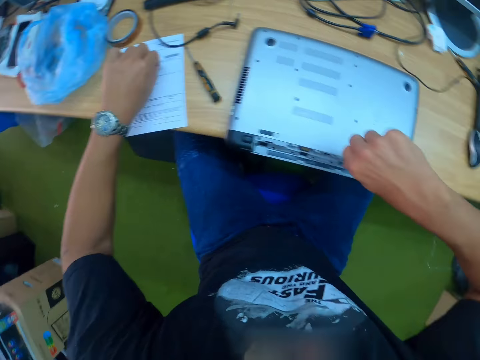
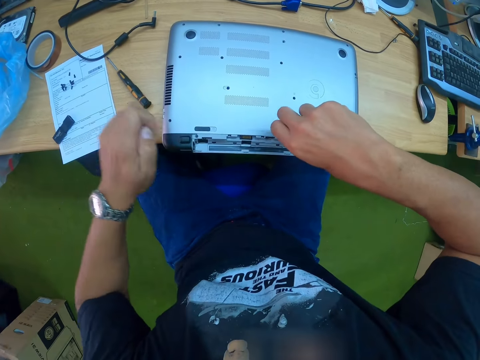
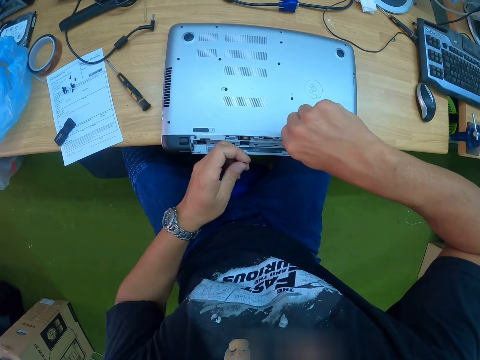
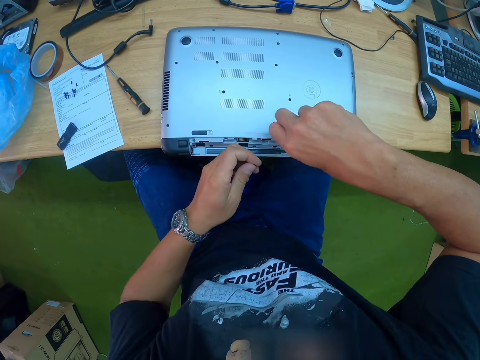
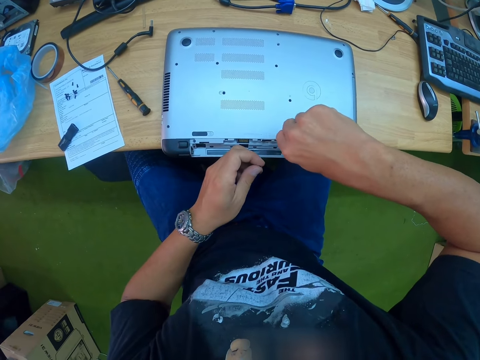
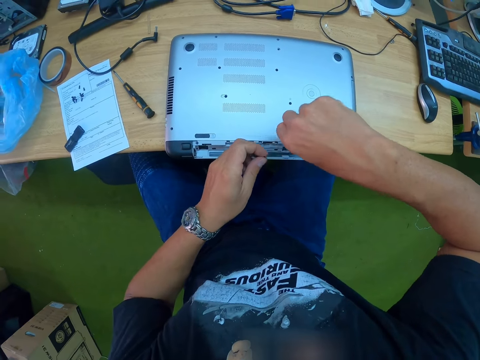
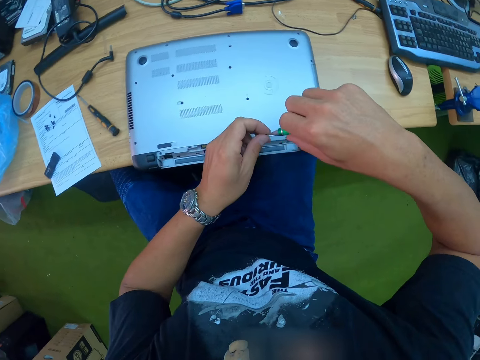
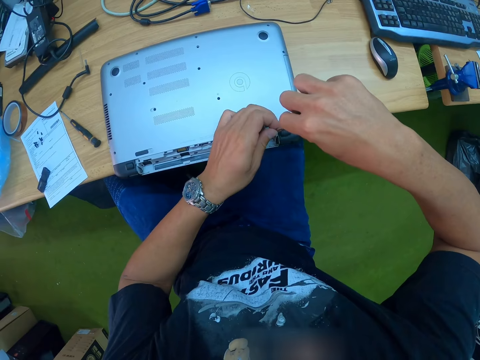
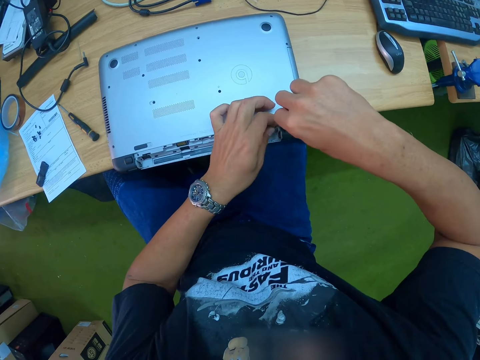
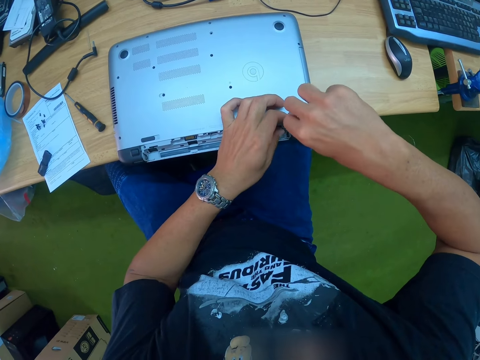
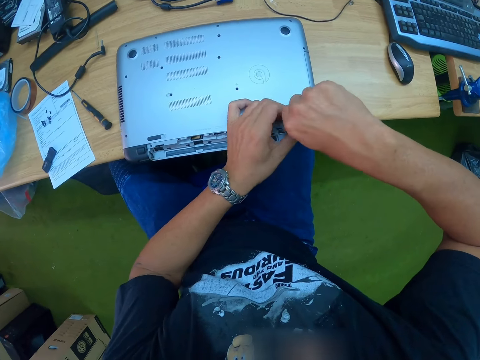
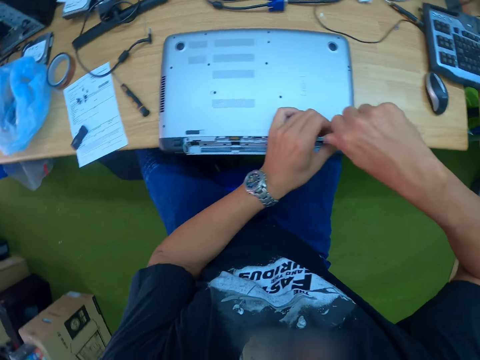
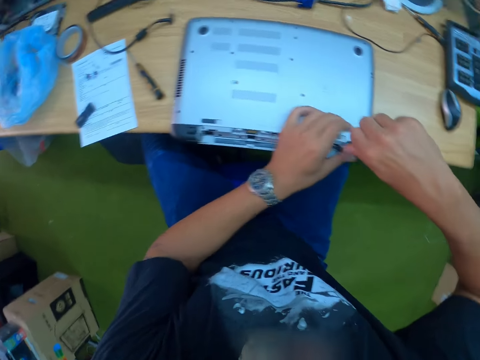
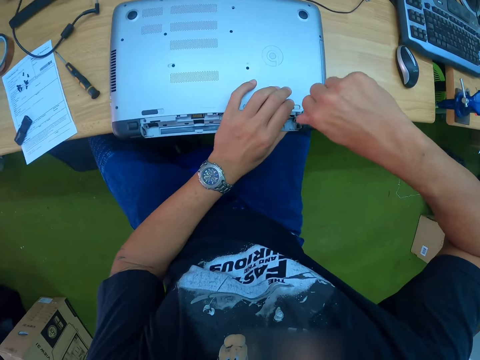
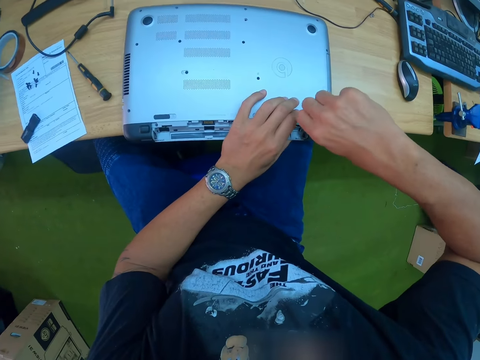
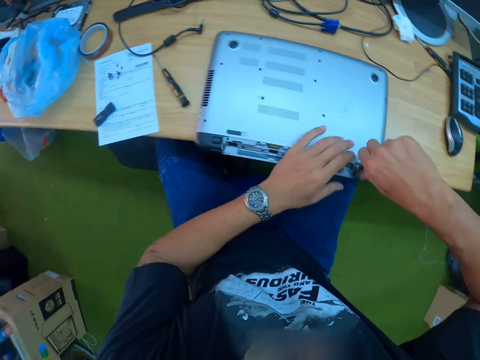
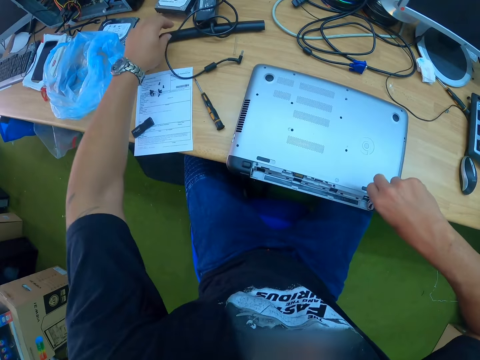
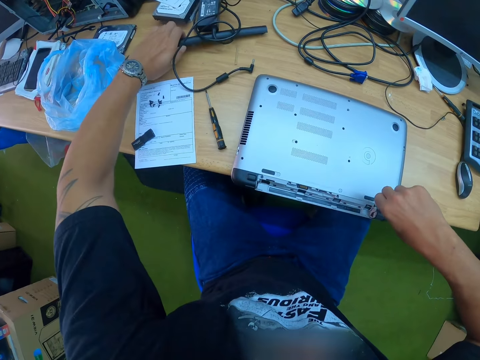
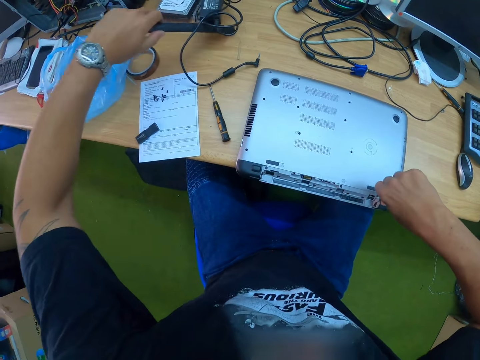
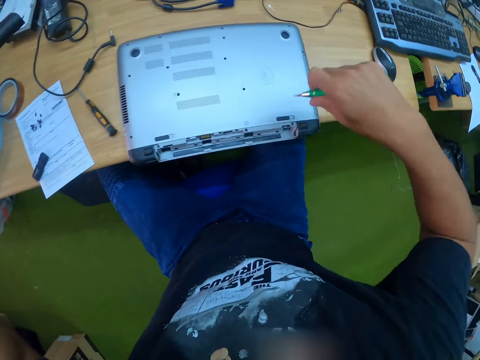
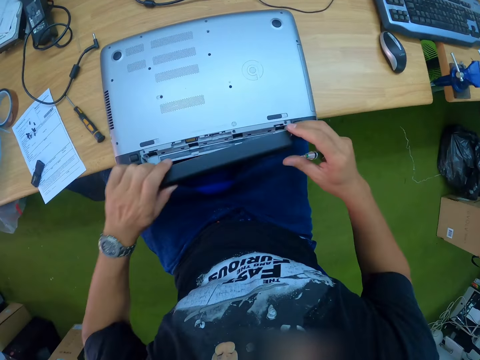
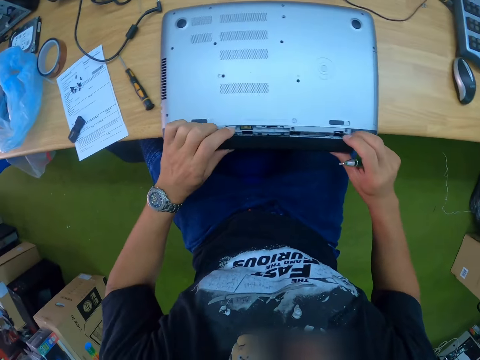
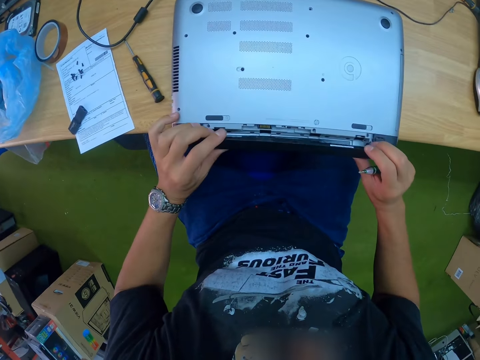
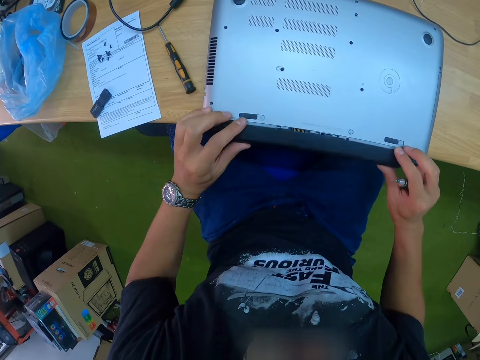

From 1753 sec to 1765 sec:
The camera wearer picks up a screw on the table with his left hand. He fixes a bolt on the laptop. He puts the bolt on the screwdriver. He tightens the laptop with the screwdriver in his right hand. He picks up a laptop battery or body cover on the table with his left hand. He fixes the laptop battery in the laptop with both hands.

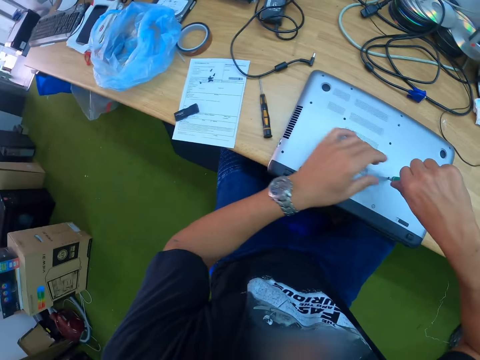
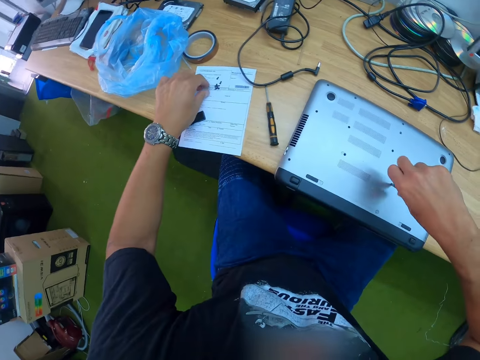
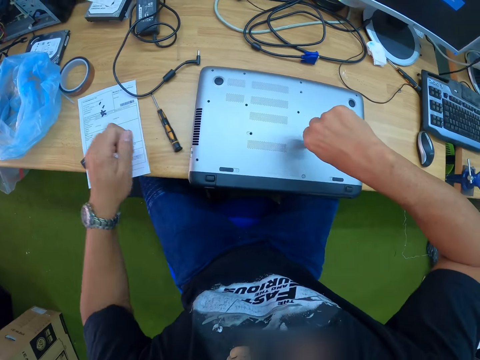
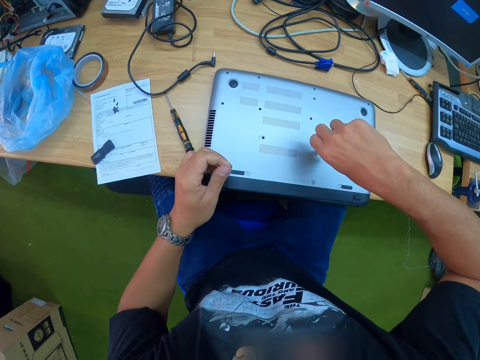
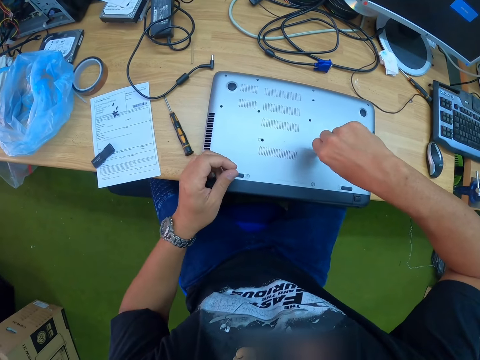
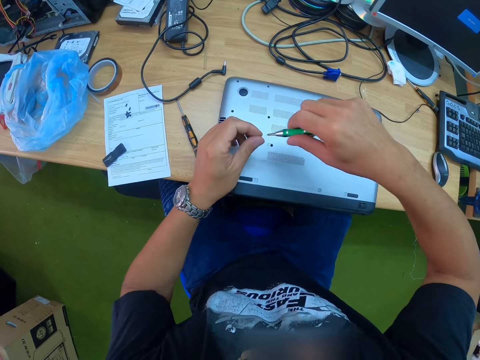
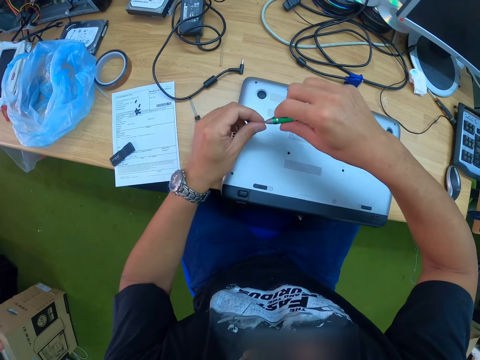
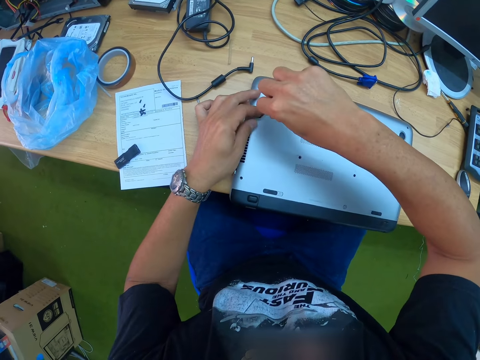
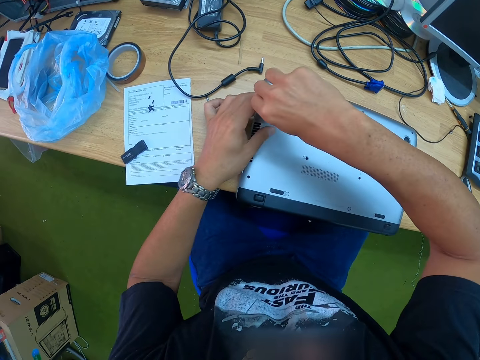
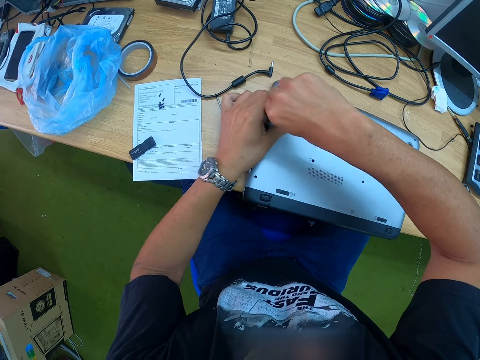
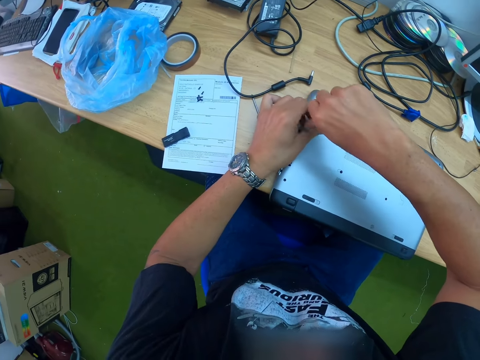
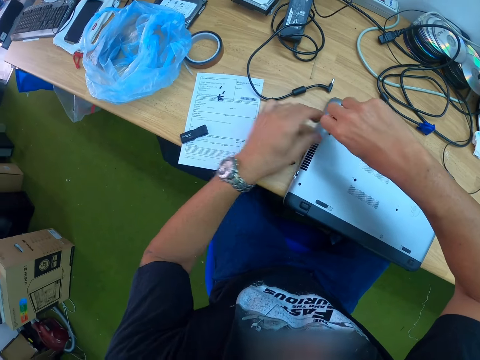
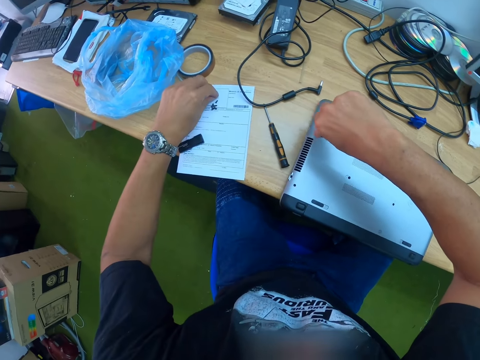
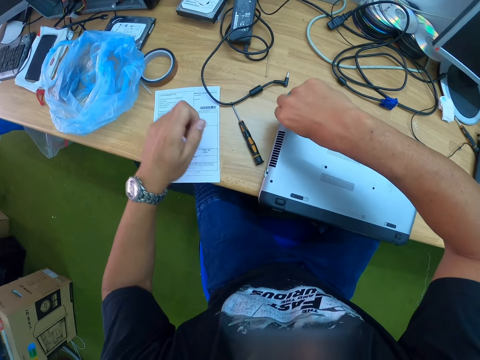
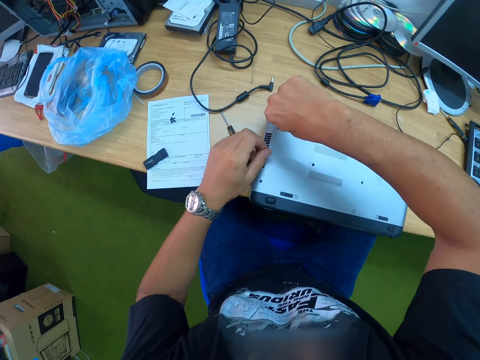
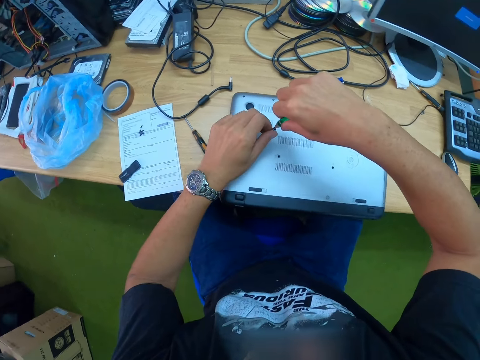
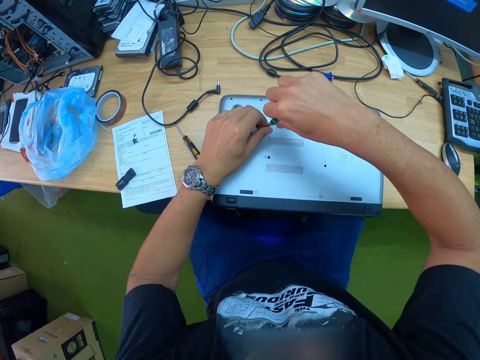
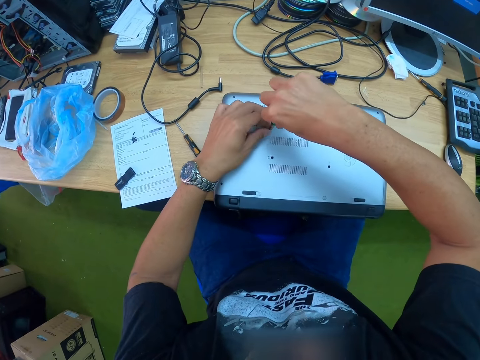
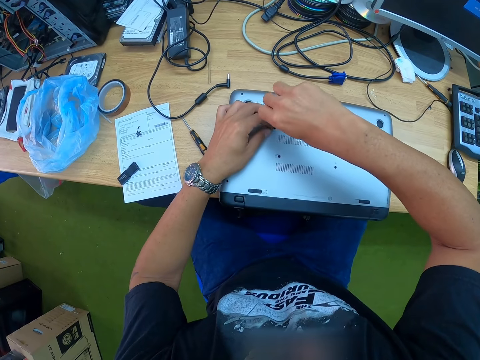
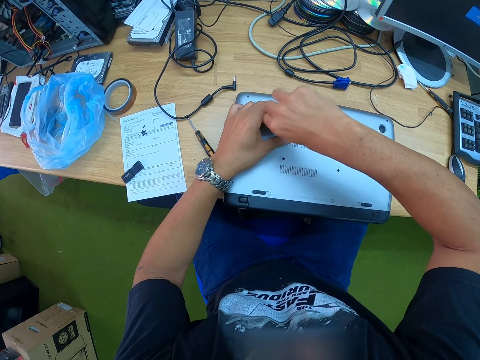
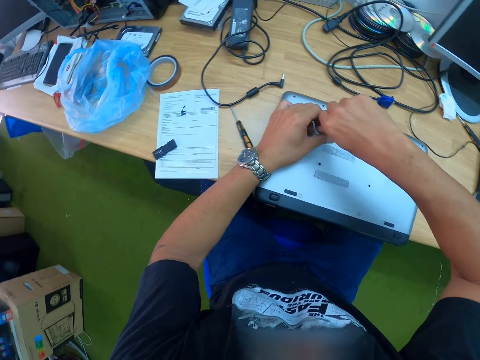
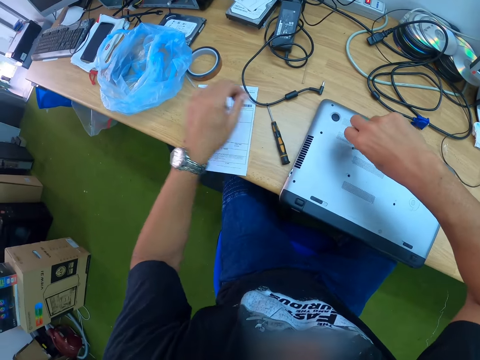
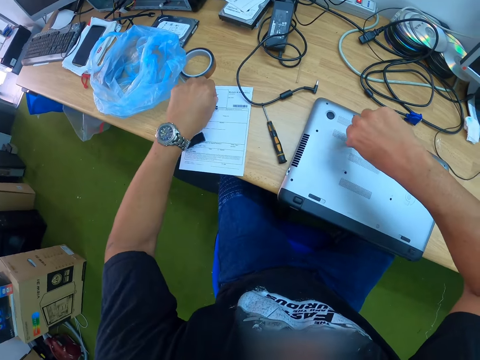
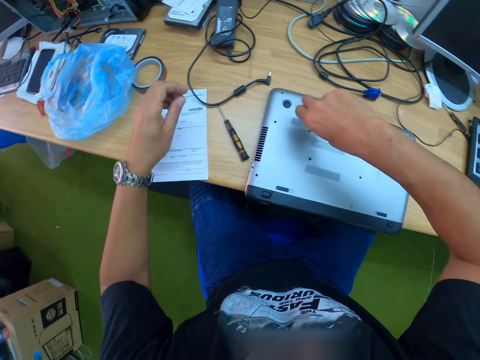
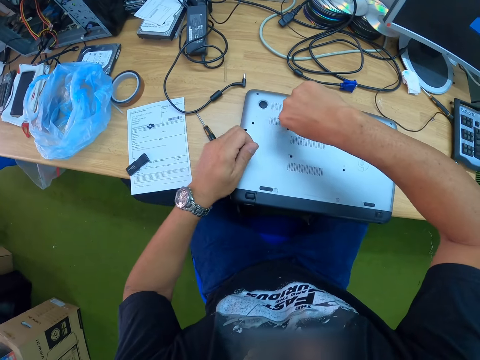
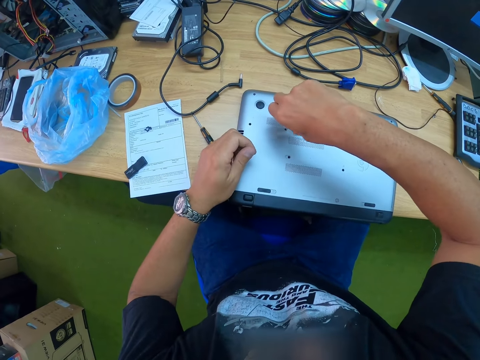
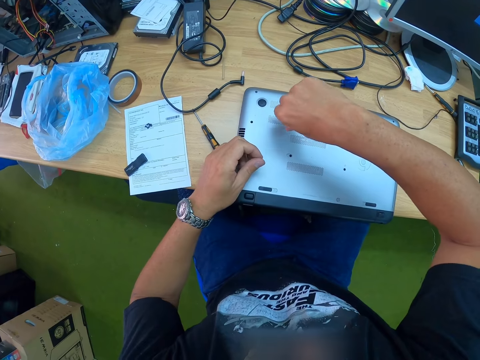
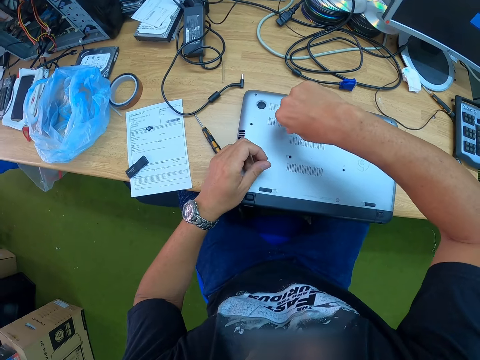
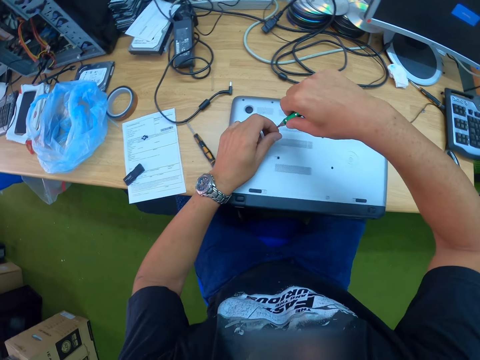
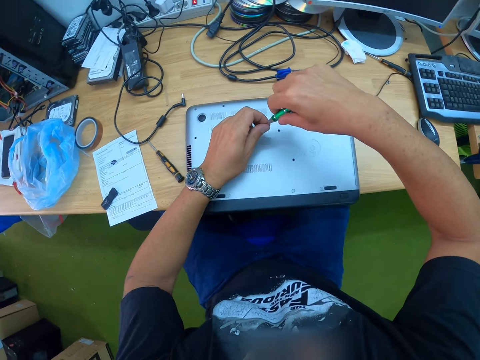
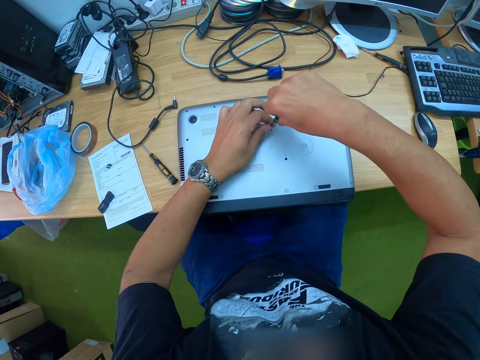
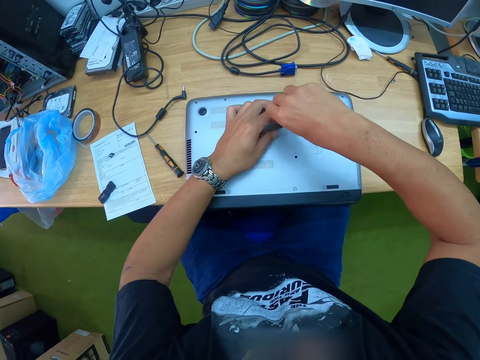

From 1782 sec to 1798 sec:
The camera wearer picks up a screw or bolt on the table with his left hand. He fixes the bolt on the laptop. He tightens the laptop with the screwdriver in his right hand. He puts the bolt on the screwdriver. He picks up the screw on the table with his left hand. He puts the bolt on the screwdriver. He tightens the laptop with the screwdriver in his right hand. He picks up the screw on the table with his left hand. He puts the bolt on the screwdriver. He tightens the laptop with the screwdriver with both hands.
